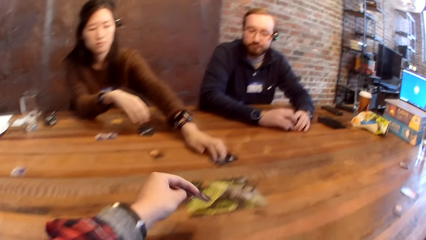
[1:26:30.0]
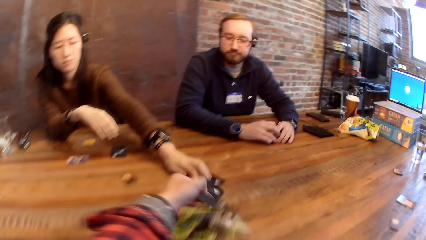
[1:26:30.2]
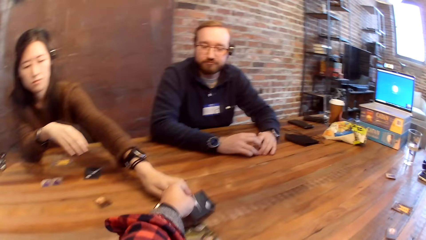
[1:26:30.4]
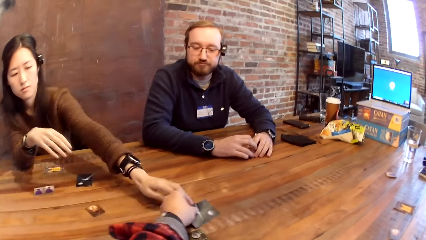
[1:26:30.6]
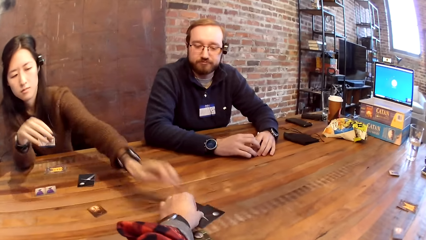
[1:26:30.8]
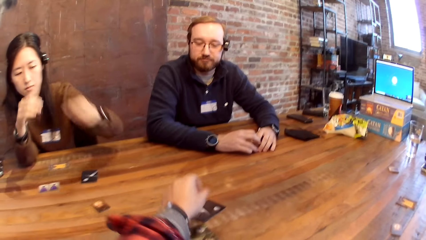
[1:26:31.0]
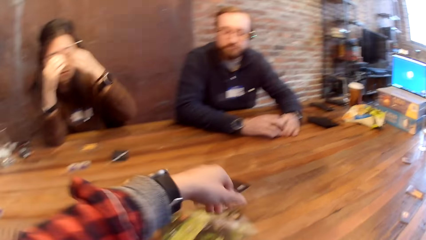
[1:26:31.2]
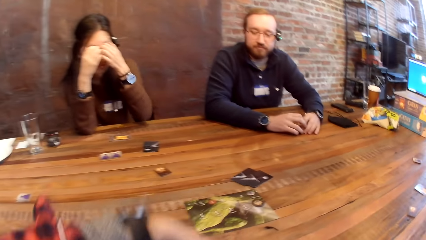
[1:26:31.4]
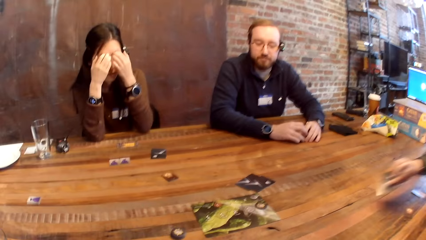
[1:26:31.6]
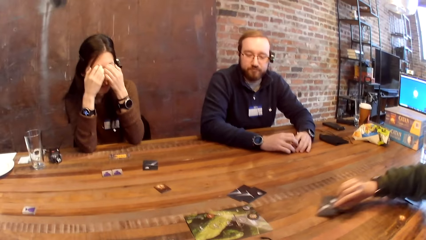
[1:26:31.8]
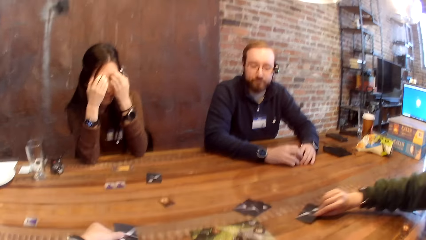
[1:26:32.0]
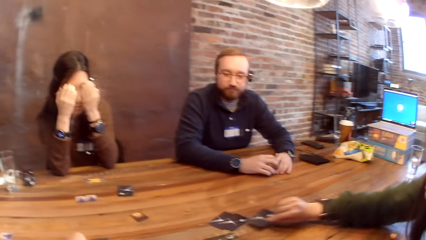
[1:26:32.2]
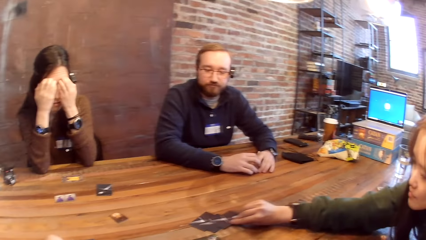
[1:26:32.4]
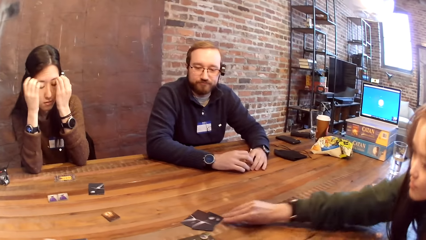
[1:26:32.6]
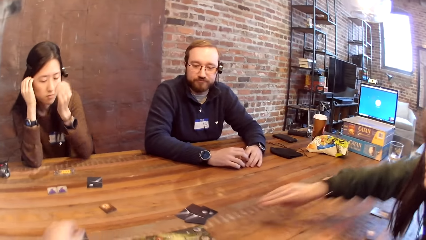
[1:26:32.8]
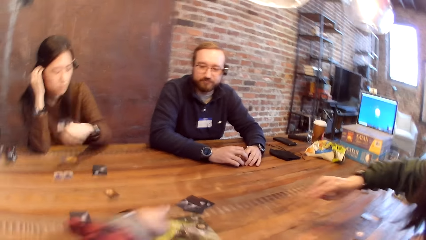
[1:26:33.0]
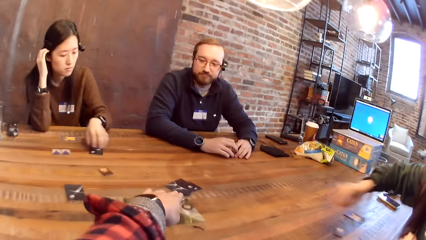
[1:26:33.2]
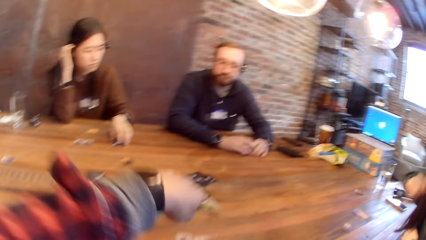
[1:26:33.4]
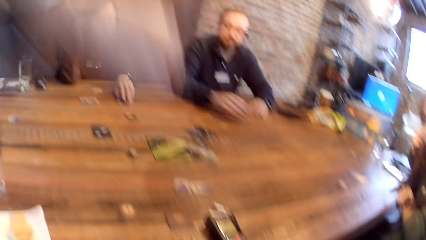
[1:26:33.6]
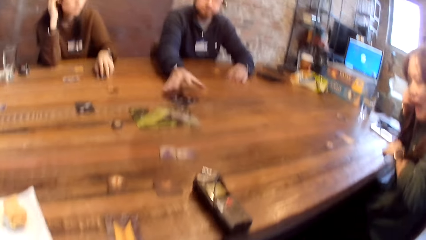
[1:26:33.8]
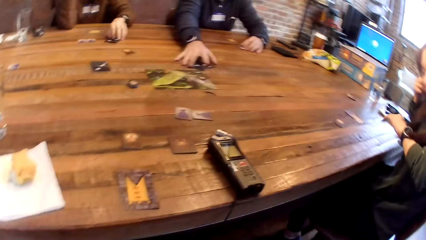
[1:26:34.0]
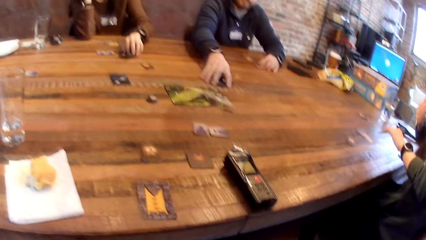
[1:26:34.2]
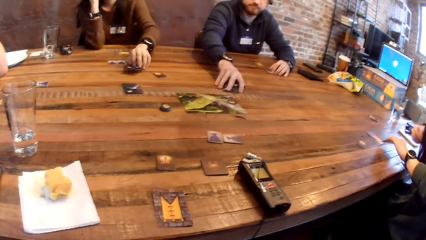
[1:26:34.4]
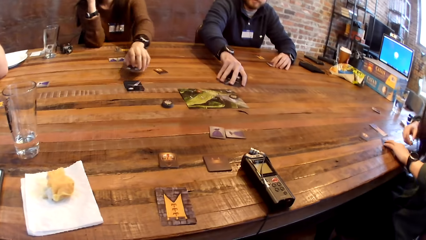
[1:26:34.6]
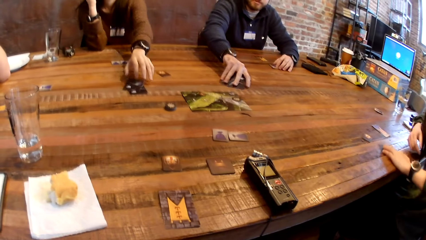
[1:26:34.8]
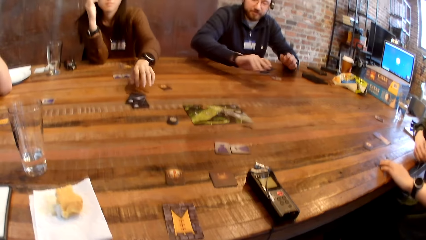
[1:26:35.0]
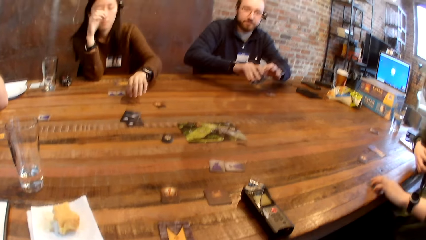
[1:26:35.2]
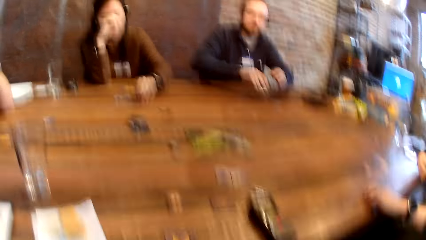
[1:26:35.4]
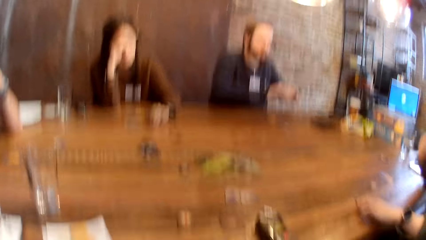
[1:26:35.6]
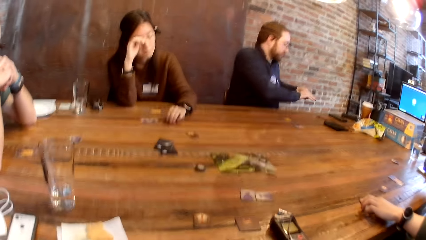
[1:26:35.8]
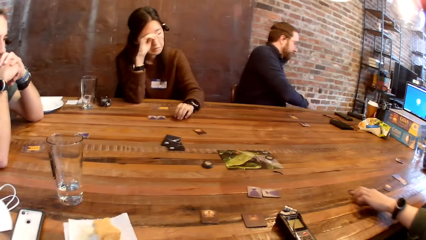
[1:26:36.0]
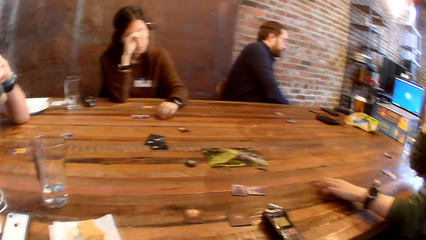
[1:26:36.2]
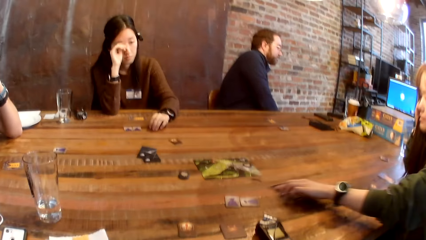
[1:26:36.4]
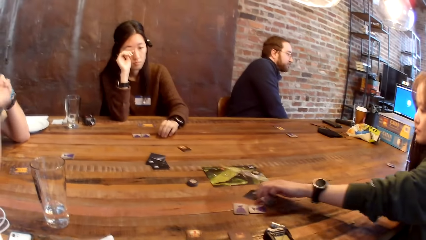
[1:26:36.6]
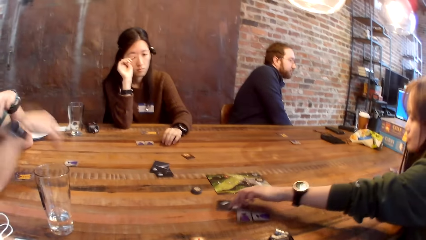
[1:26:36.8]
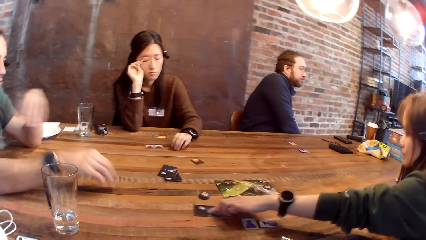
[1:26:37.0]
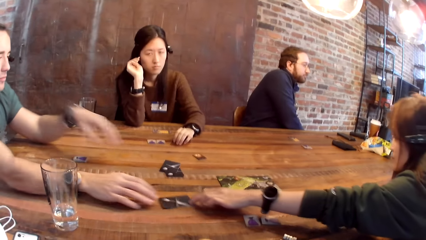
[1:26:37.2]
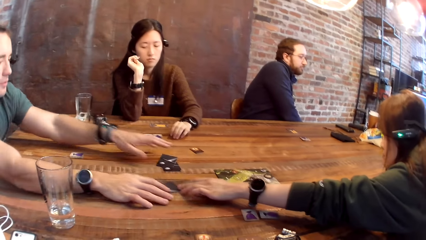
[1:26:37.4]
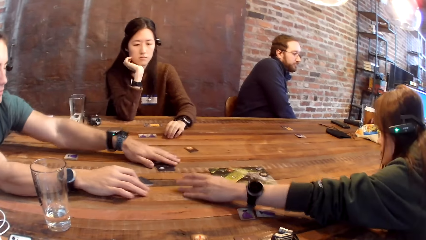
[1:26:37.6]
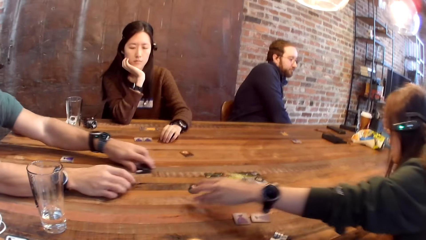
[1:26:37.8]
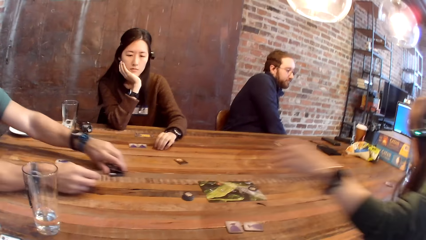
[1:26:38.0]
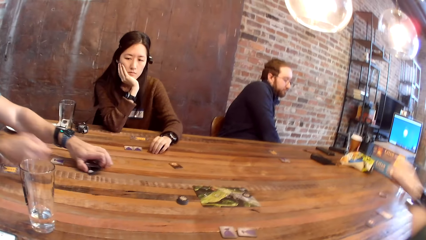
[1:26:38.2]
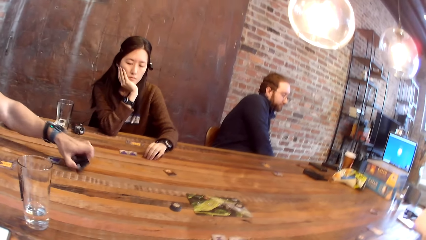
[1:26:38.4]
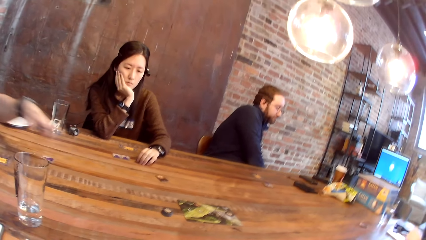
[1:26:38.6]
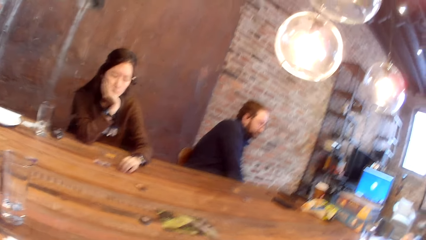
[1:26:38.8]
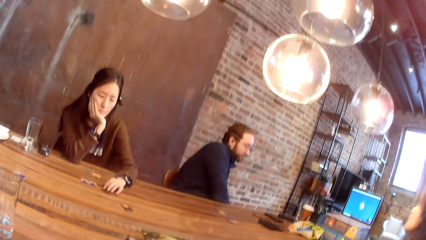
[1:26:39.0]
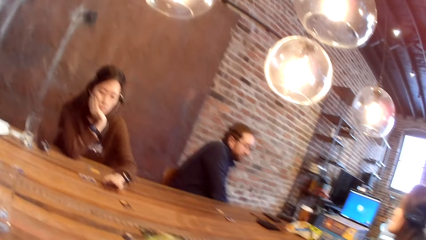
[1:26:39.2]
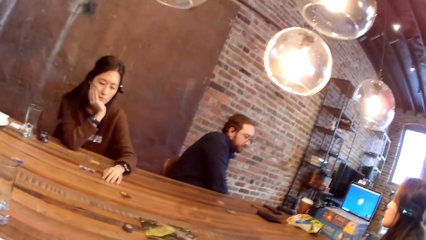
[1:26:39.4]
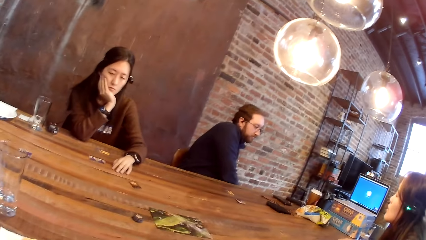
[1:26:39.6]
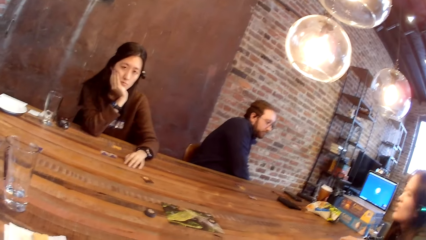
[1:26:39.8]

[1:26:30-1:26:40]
The woman slides the card.
